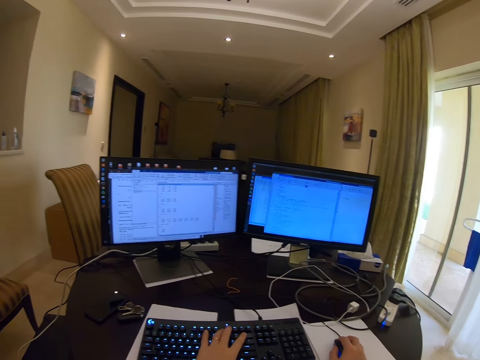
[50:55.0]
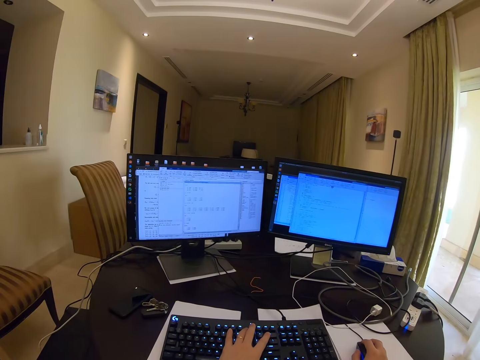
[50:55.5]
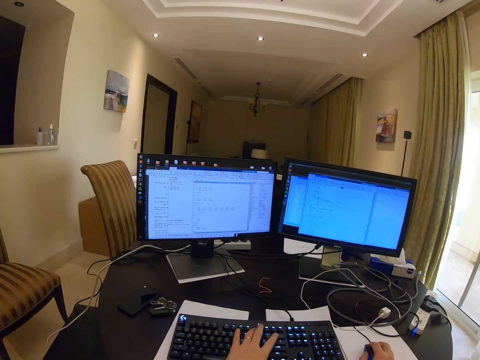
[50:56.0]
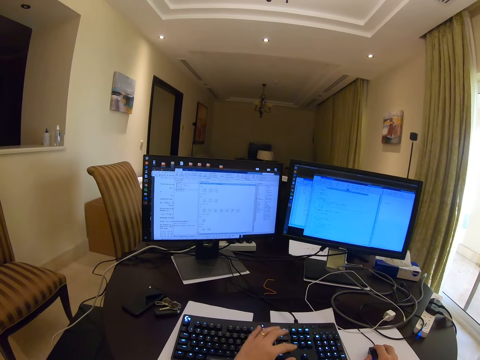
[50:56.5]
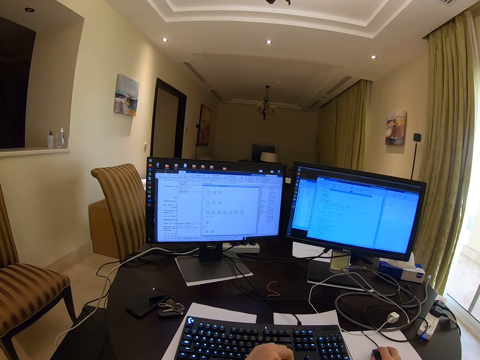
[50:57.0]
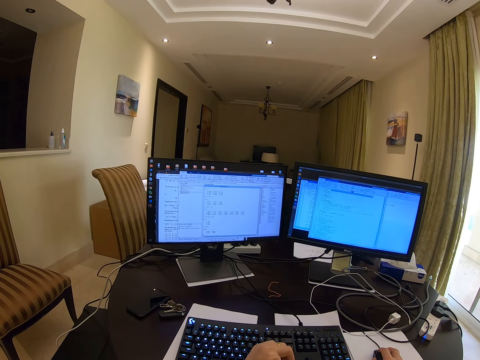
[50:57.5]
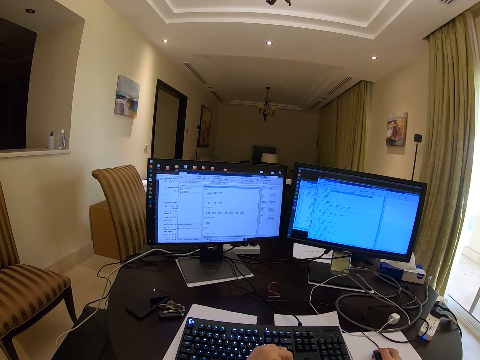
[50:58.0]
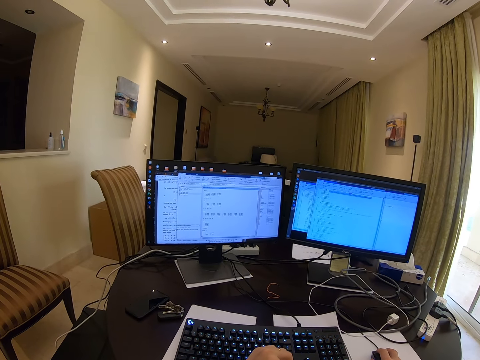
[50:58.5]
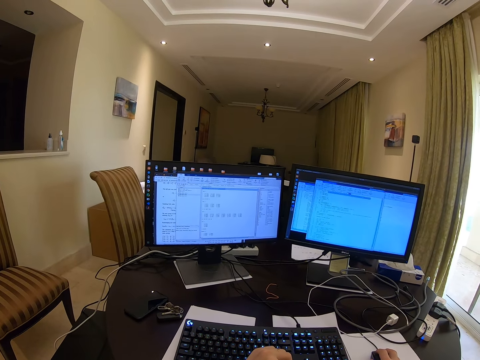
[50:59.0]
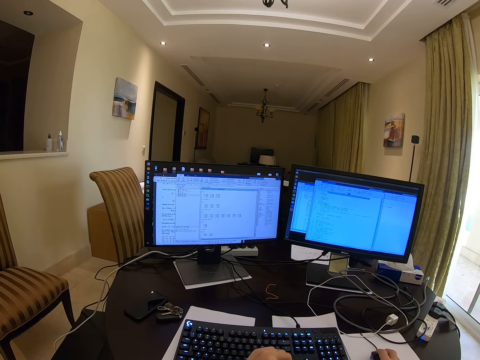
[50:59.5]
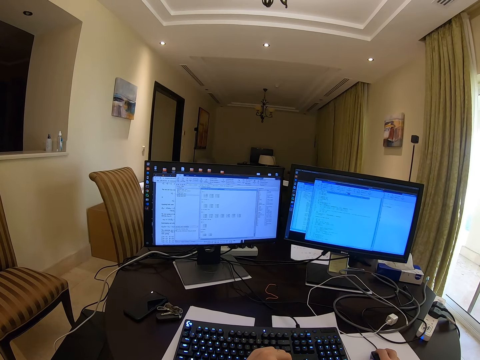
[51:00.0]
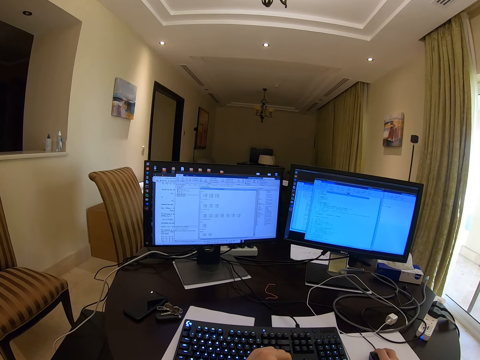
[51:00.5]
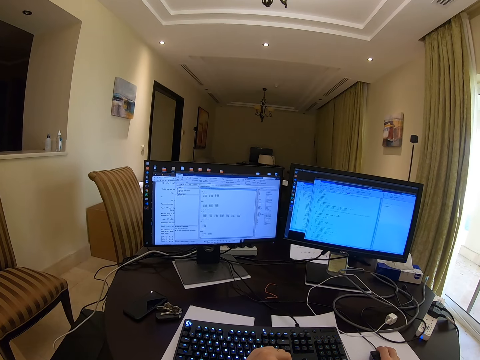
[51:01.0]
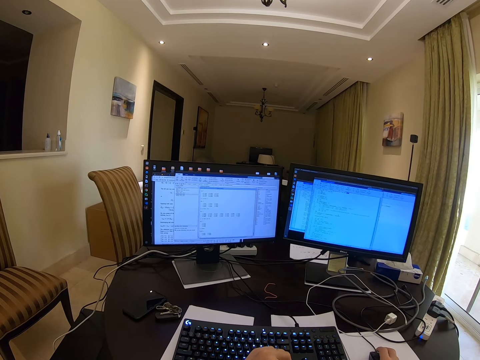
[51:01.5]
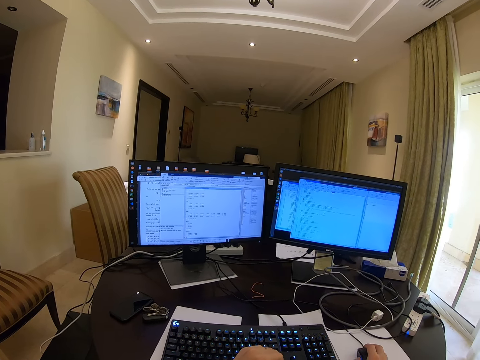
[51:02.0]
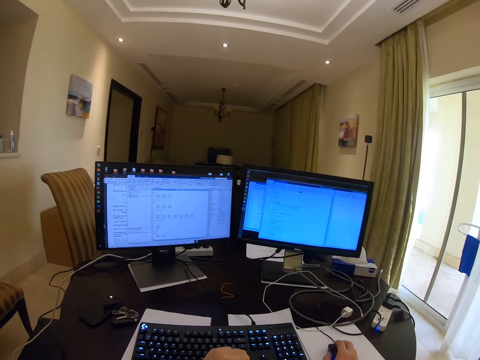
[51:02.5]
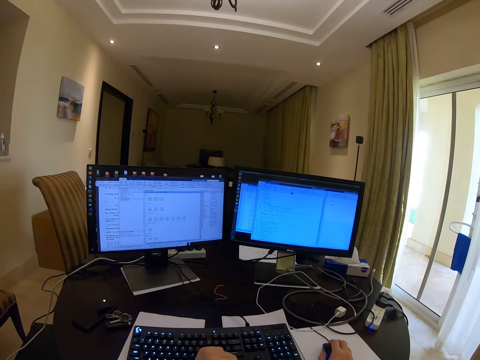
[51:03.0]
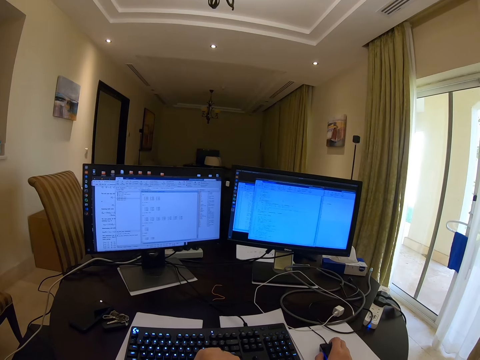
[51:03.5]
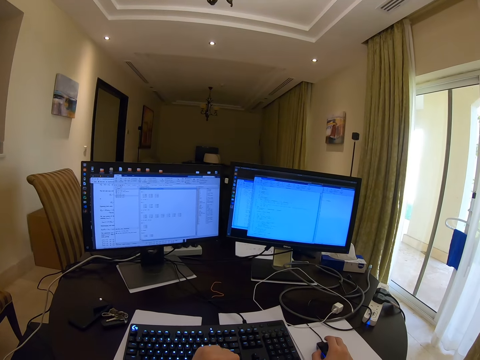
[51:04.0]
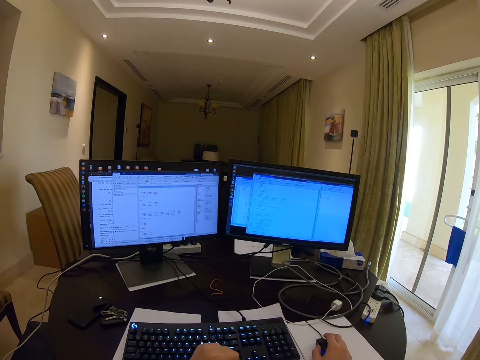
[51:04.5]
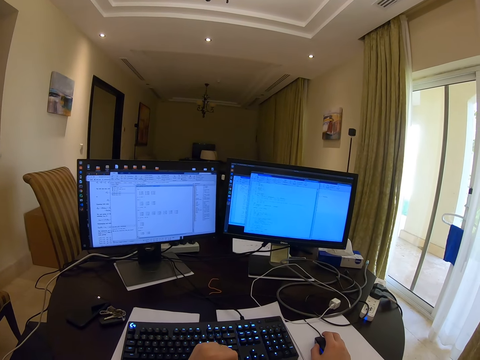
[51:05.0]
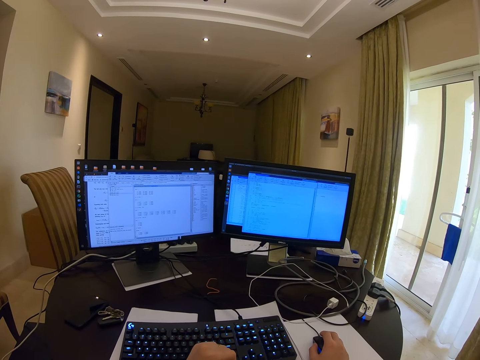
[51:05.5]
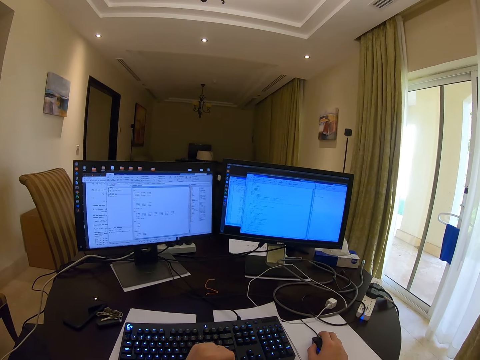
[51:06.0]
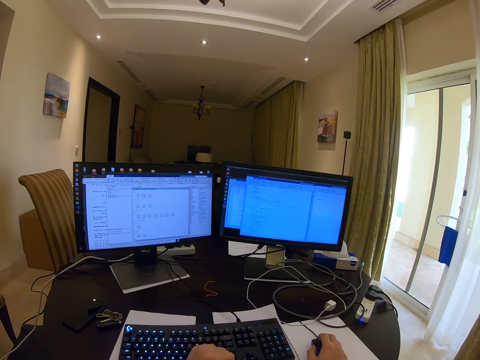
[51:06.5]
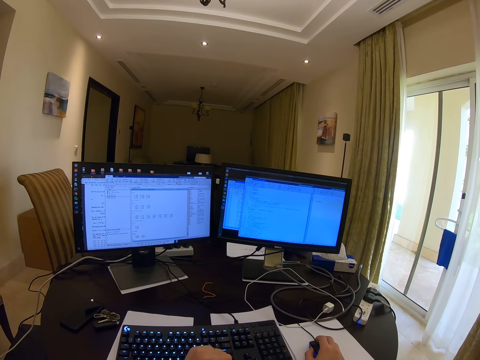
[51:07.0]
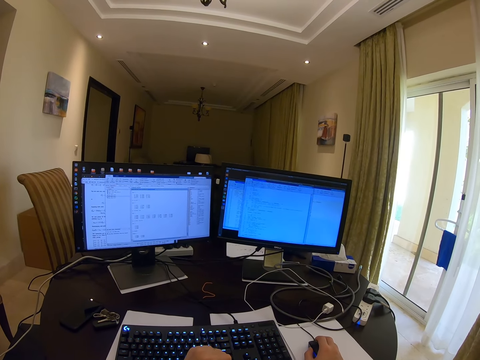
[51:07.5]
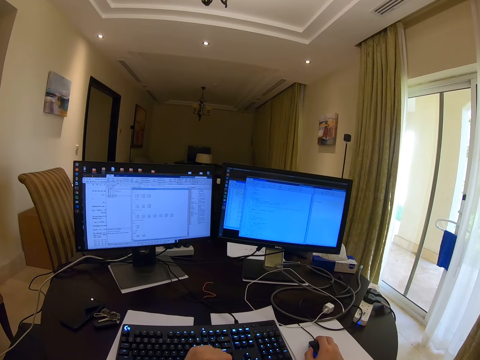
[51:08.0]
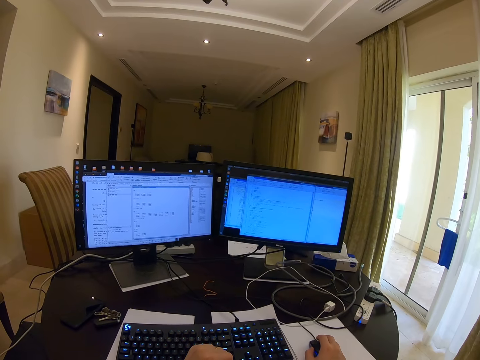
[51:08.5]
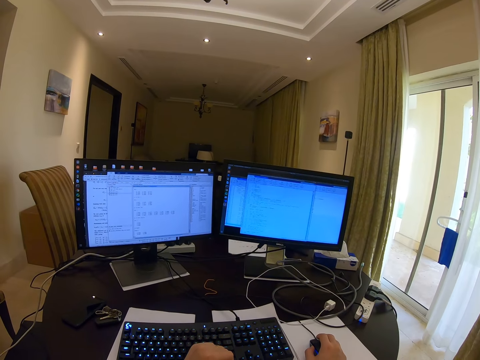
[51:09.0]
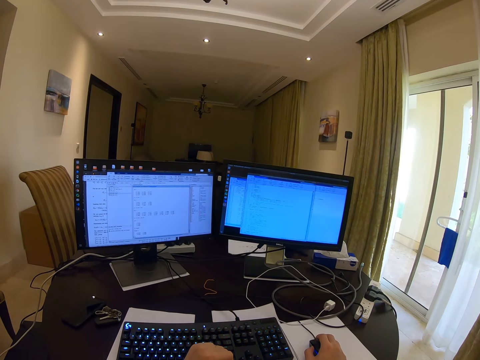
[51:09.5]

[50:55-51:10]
The camera wearer folds the left hand. They scroll the mouse.

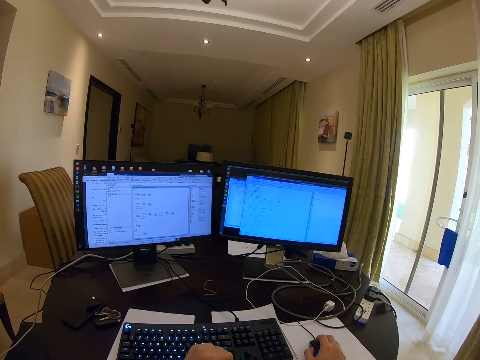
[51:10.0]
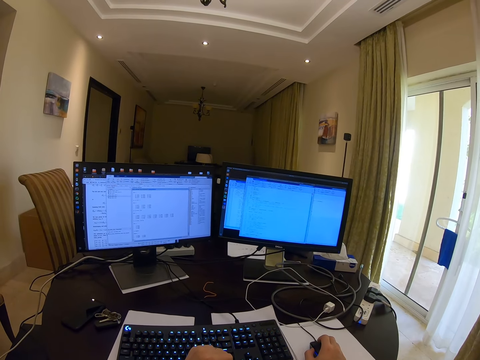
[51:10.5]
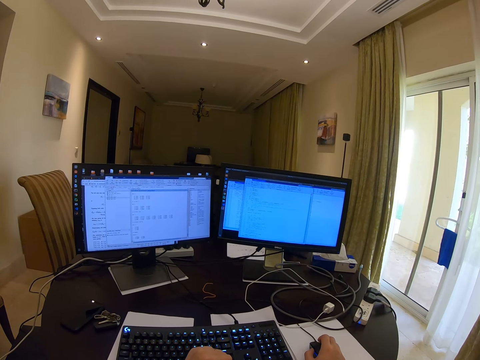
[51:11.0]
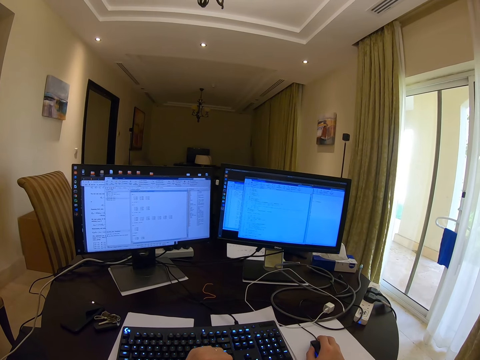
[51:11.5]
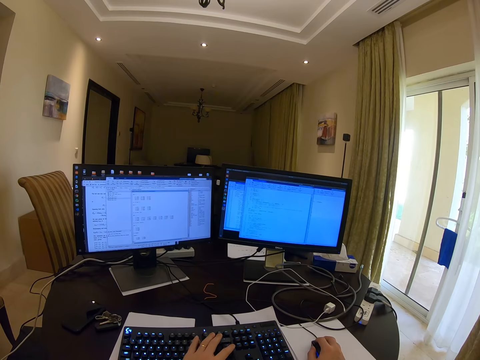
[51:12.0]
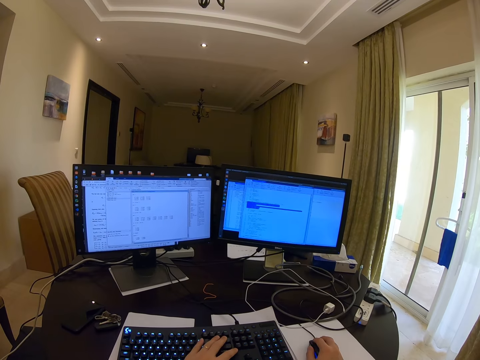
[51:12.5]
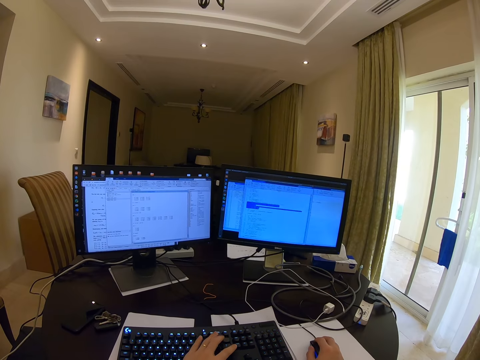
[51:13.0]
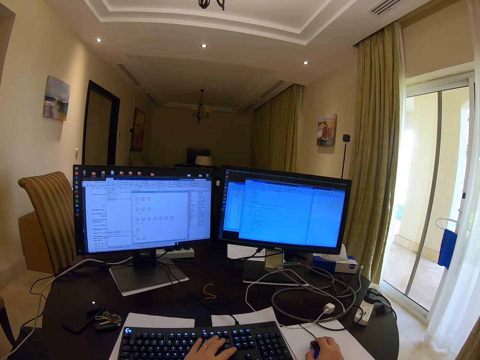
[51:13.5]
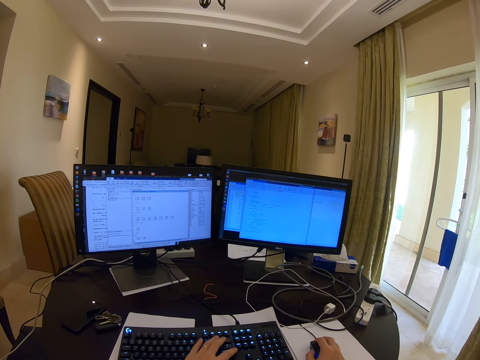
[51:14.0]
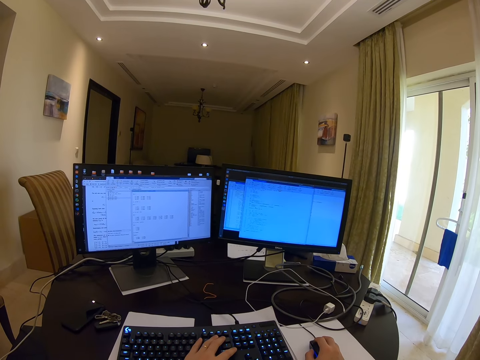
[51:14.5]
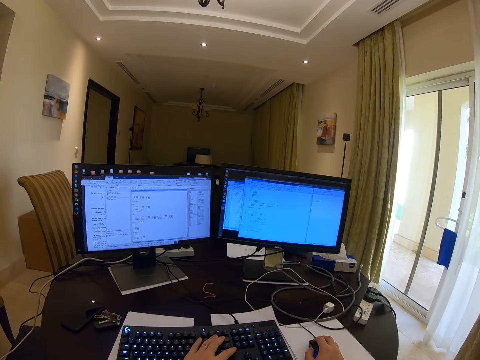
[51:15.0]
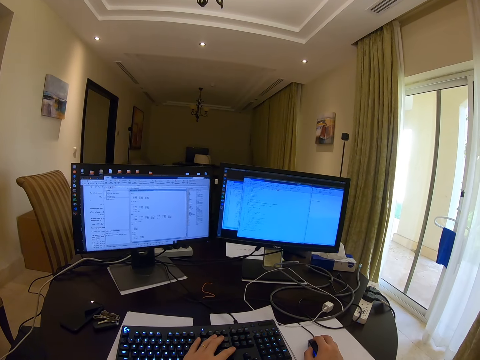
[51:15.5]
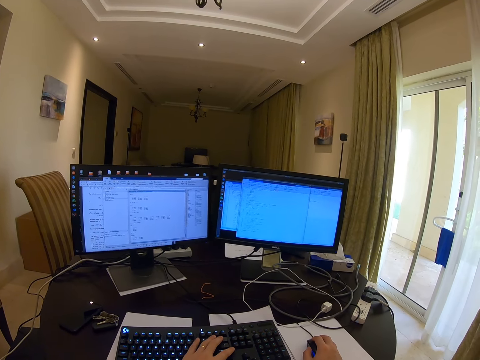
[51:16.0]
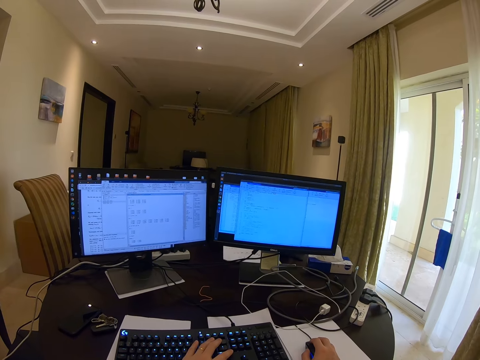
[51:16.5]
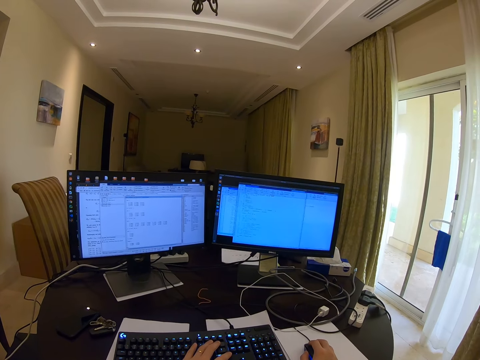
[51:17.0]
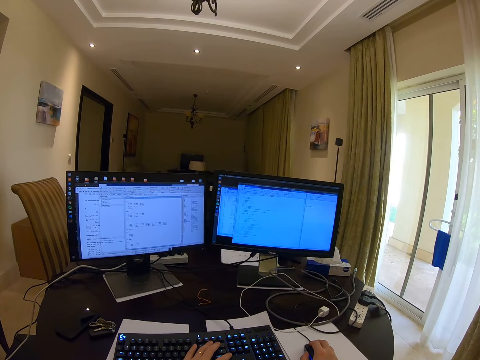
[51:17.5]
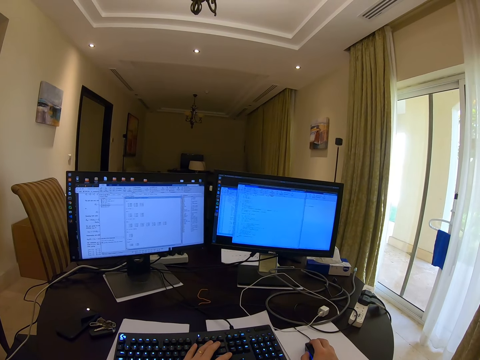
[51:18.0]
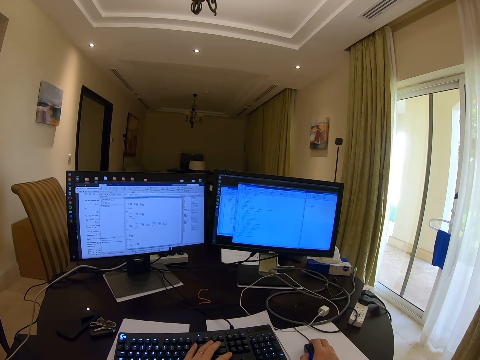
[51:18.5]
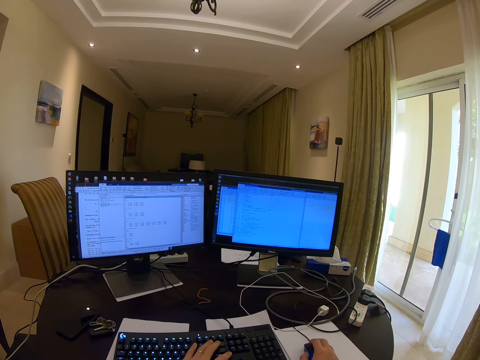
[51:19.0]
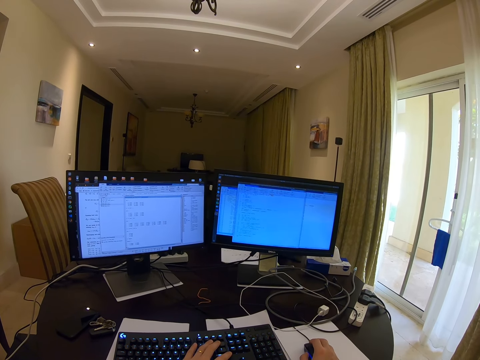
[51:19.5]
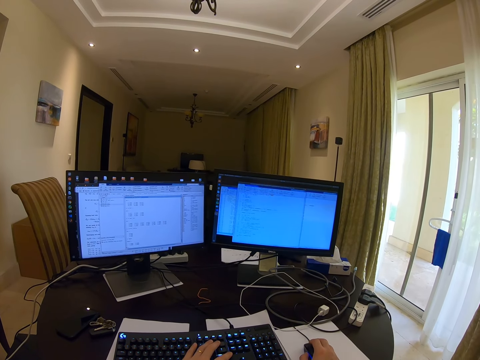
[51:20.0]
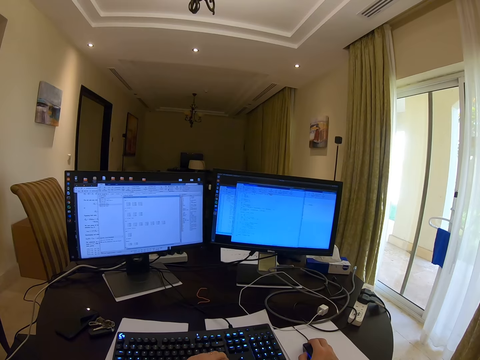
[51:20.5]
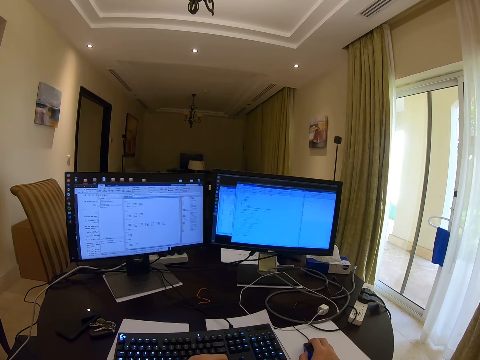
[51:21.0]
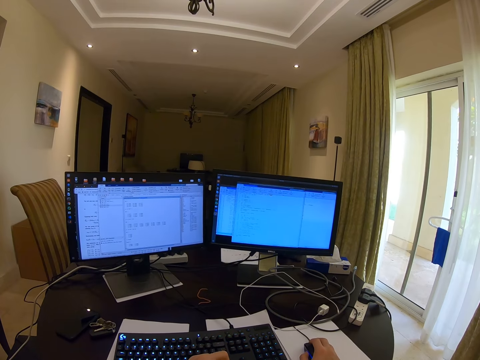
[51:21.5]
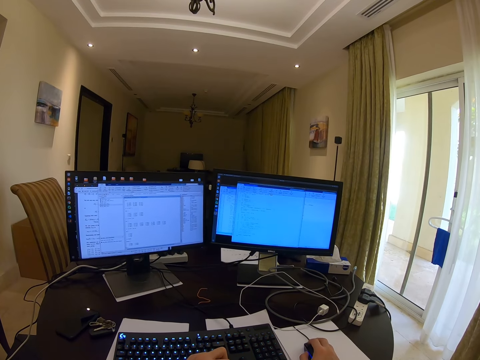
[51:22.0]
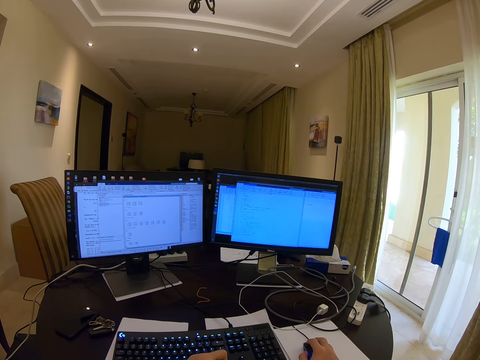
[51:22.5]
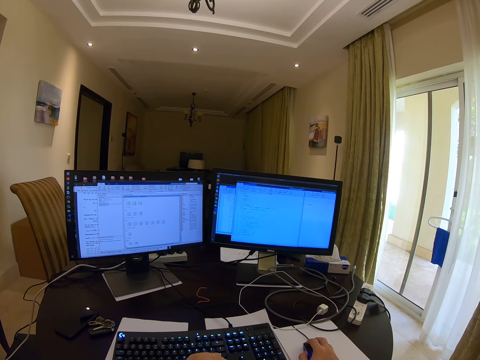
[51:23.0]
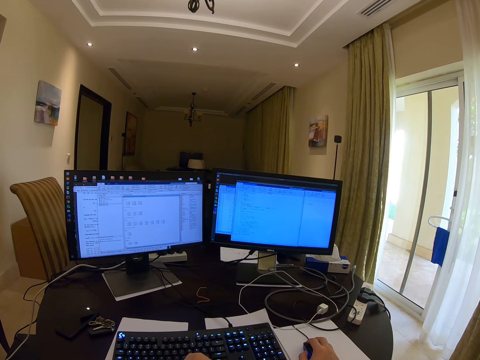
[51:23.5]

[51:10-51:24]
The camera wearer types on the keyboard and is still scrolling with the mouse. They fold the left hand.
